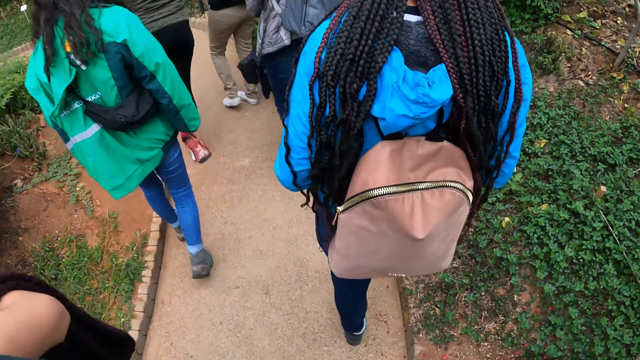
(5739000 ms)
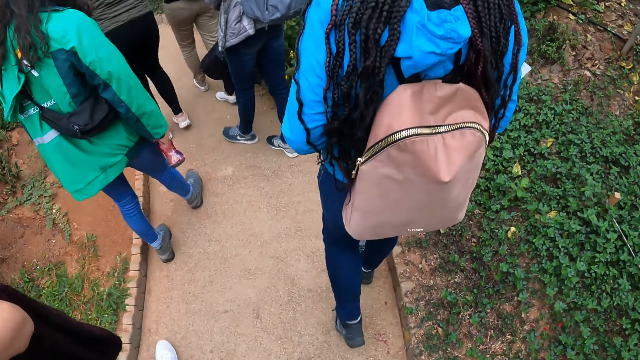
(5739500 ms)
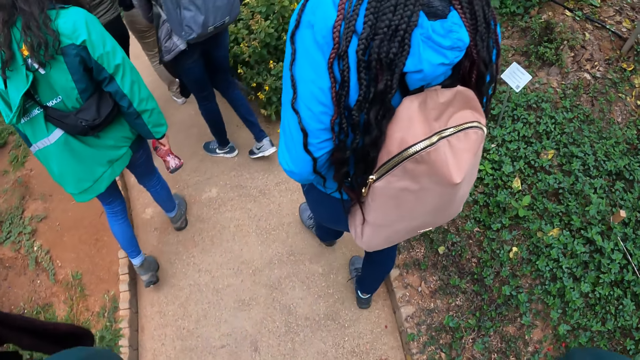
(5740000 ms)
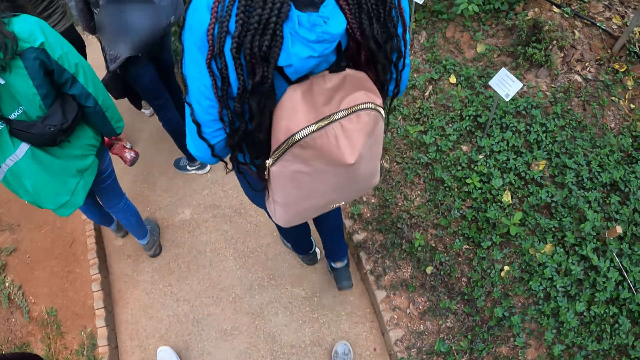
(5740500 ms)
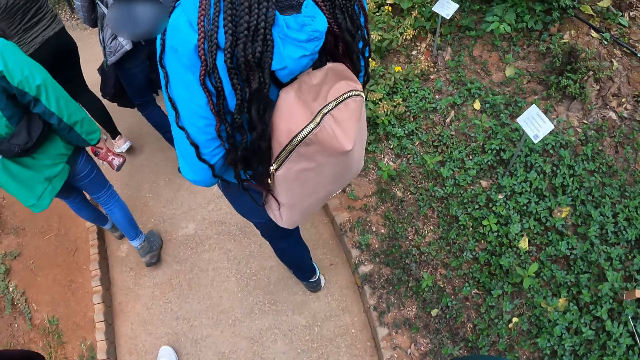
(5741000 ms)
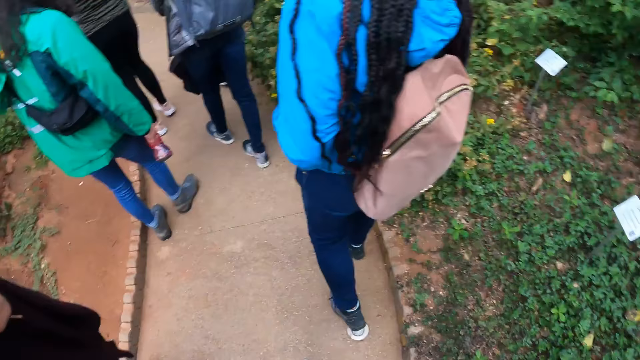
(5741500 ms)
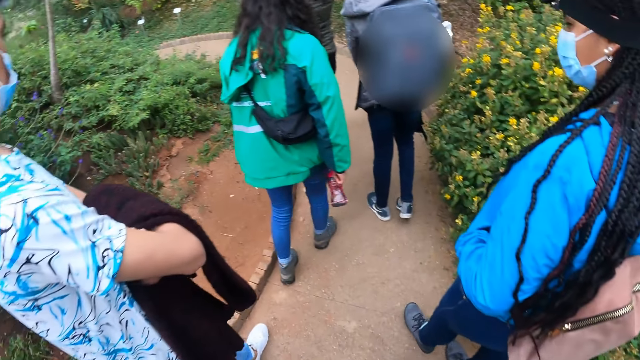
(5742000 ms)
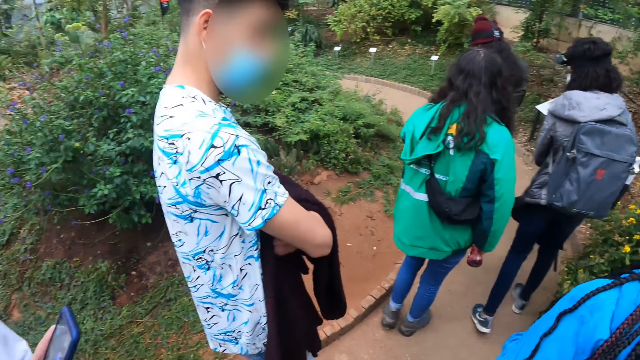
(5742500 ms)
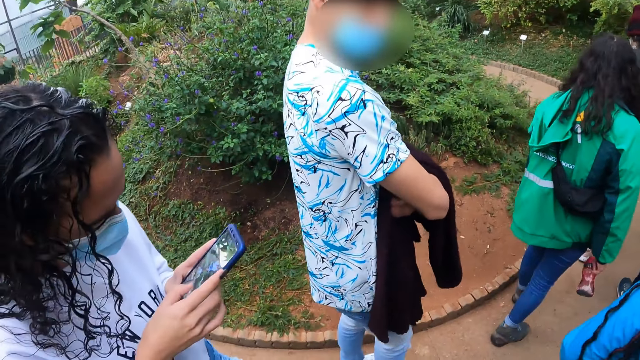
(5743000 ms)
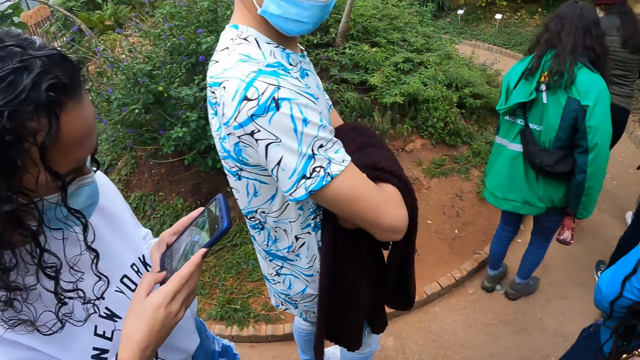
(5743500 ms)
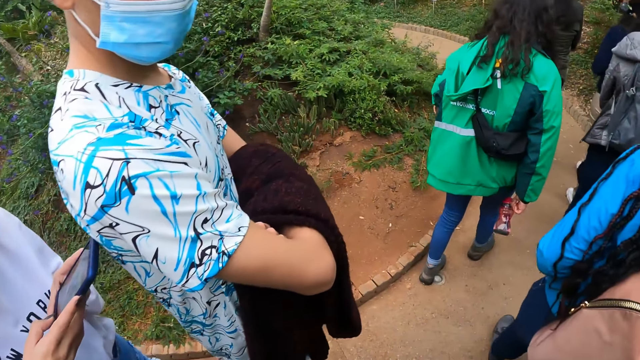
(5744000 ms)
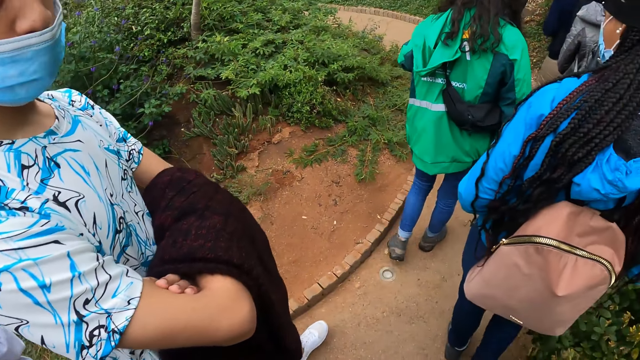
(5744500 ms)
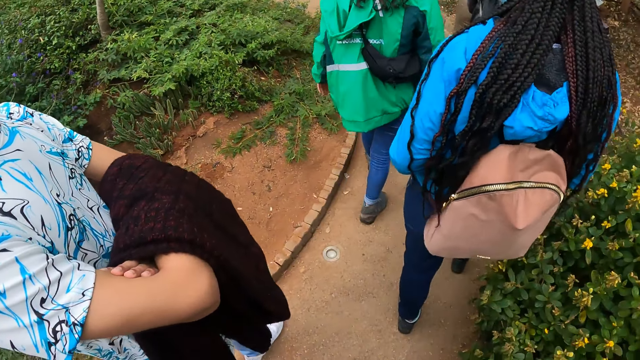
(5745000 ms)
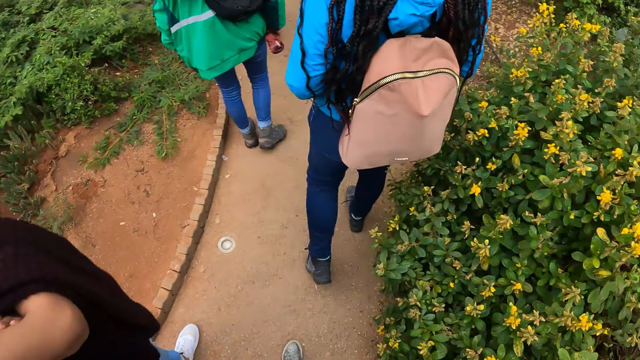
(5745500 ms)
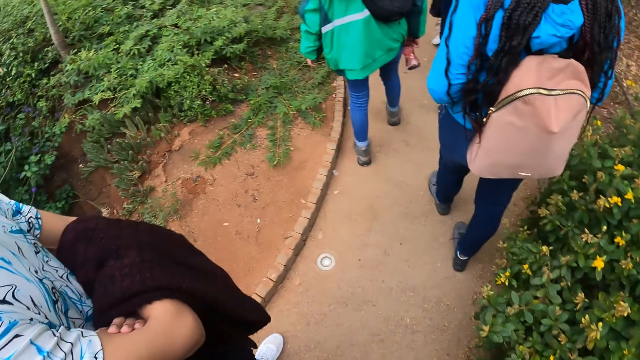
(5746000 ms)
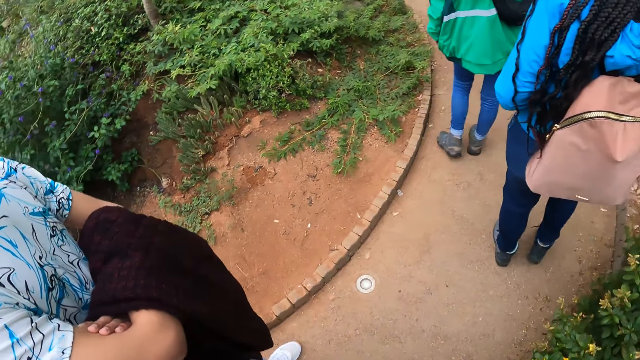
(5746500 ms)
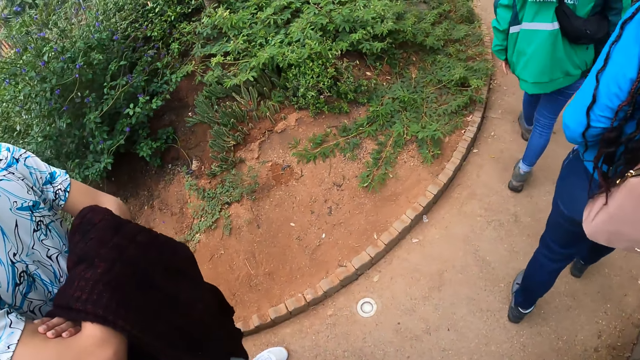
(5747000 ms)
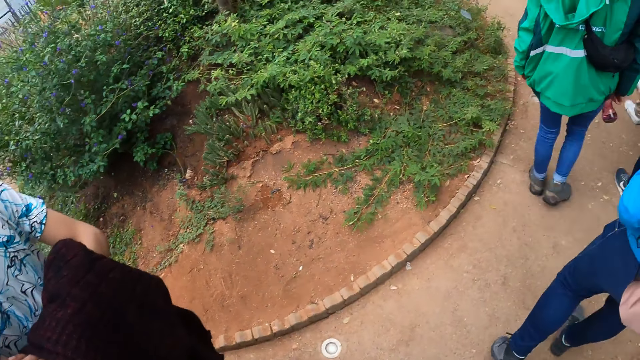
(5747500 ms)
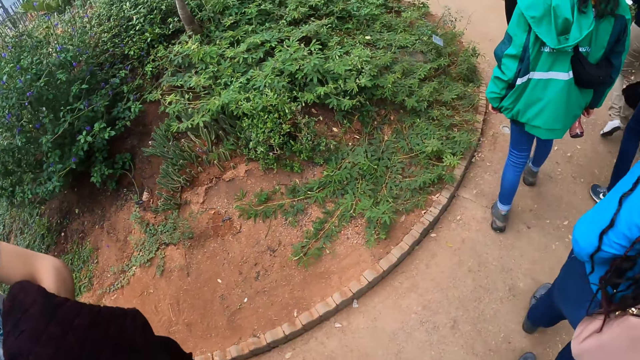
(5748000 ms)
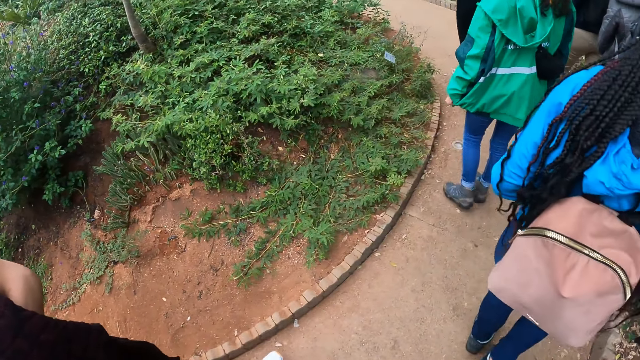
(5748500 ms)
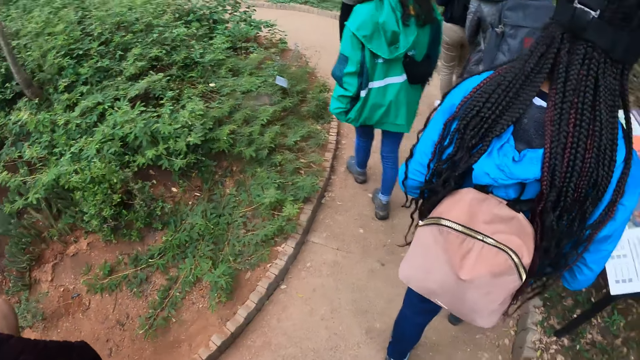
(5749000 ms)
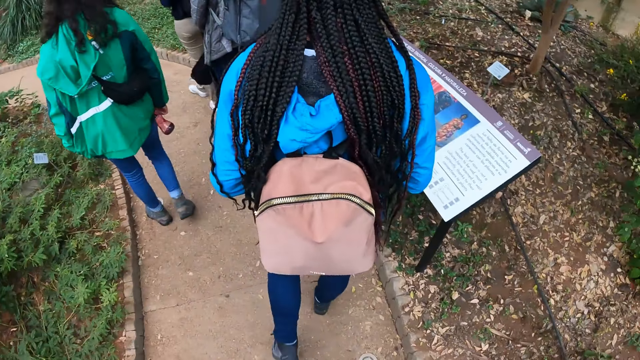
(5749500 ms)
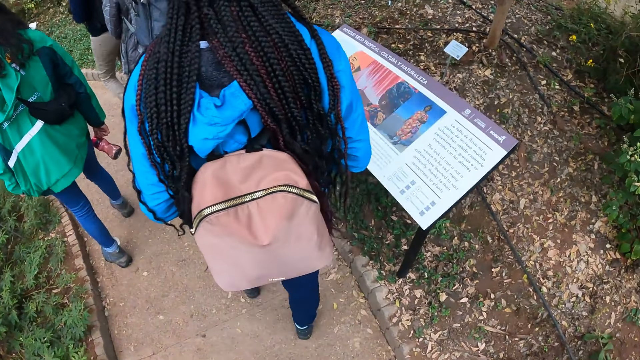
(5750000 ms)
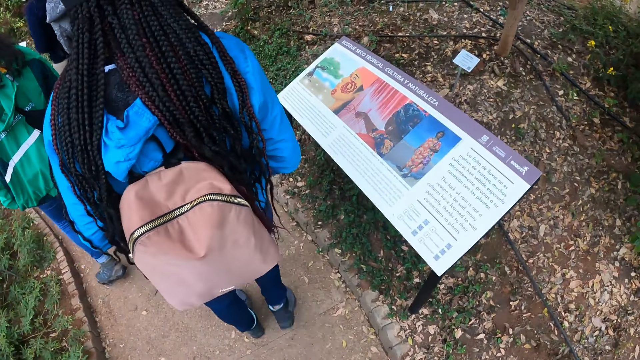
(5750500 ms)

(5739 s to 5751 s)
The camera wearer looks down. They look around. A woman operates a phone with both hands.

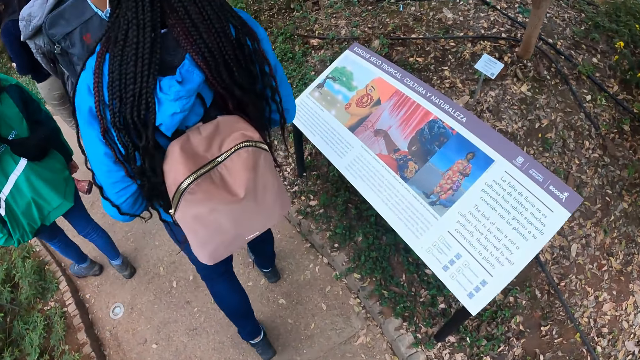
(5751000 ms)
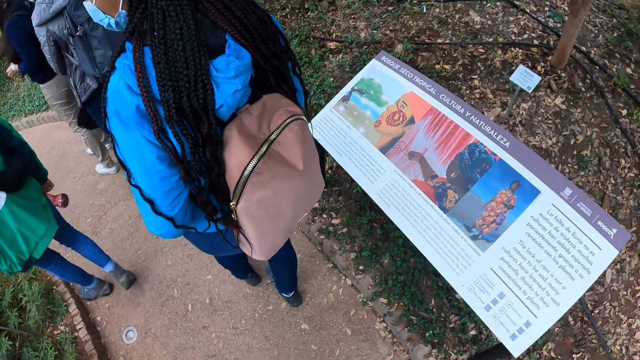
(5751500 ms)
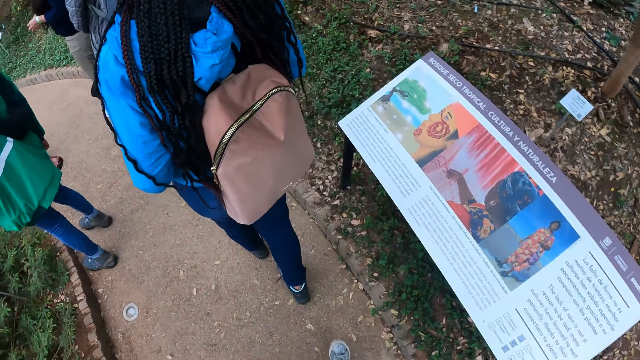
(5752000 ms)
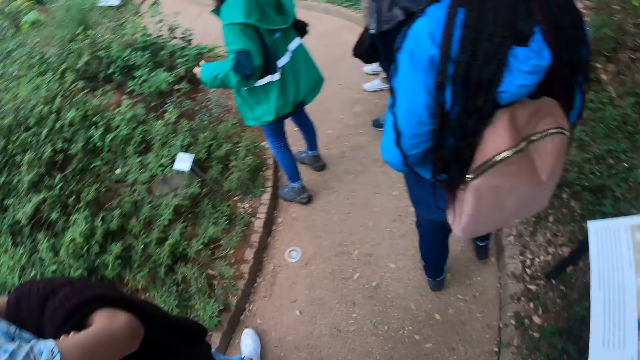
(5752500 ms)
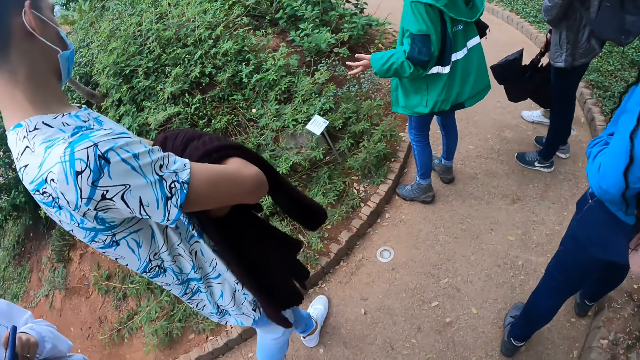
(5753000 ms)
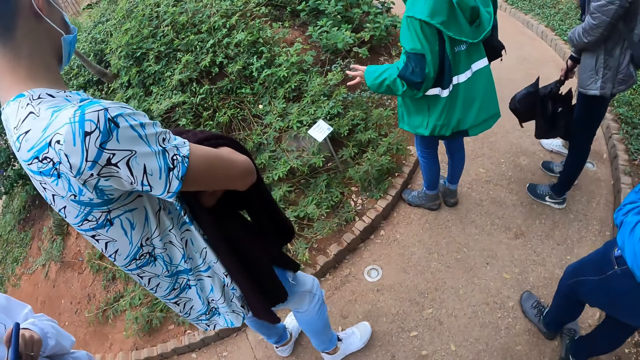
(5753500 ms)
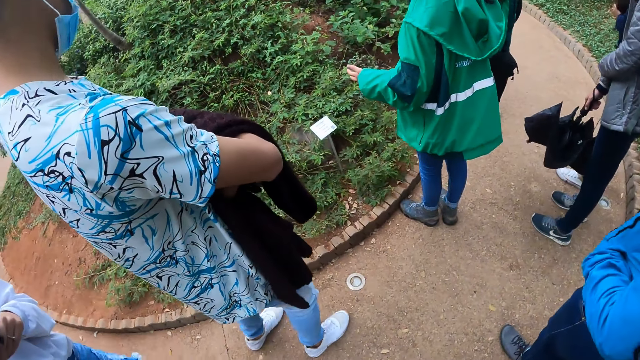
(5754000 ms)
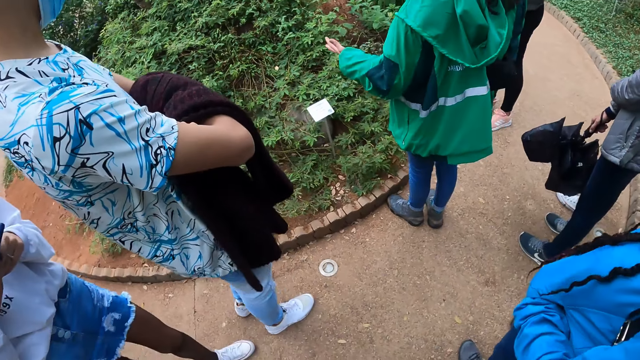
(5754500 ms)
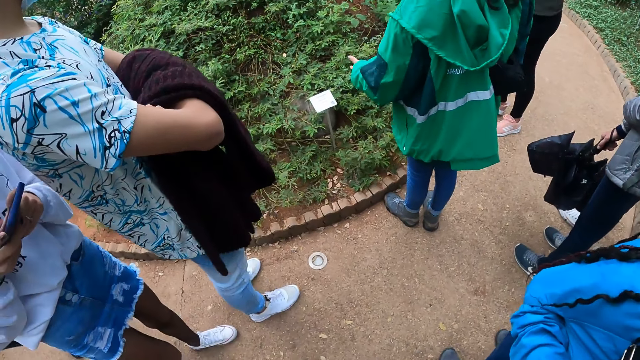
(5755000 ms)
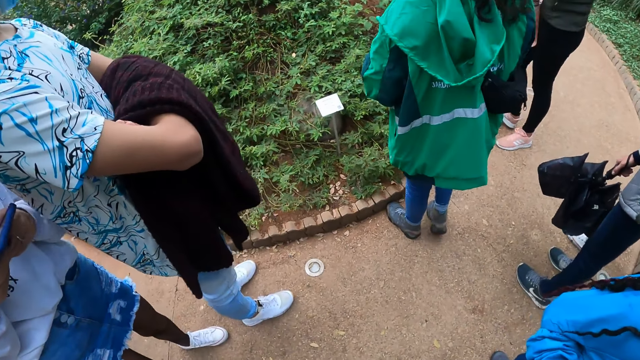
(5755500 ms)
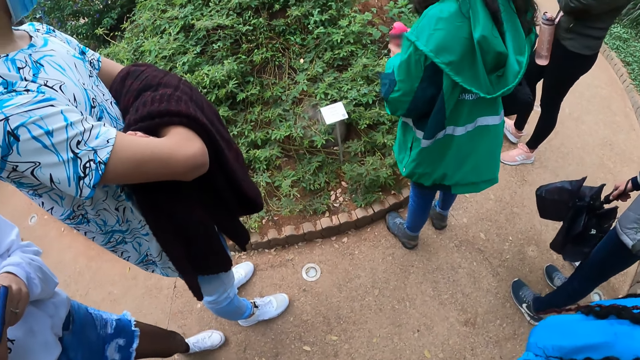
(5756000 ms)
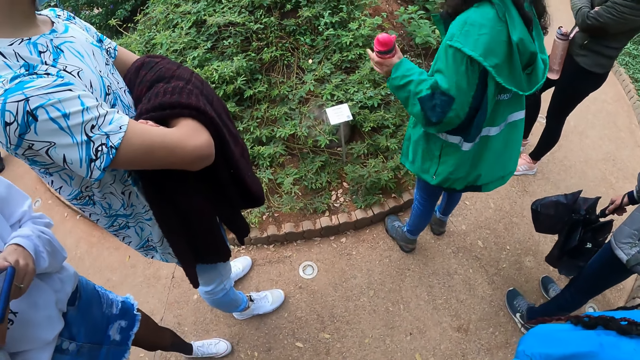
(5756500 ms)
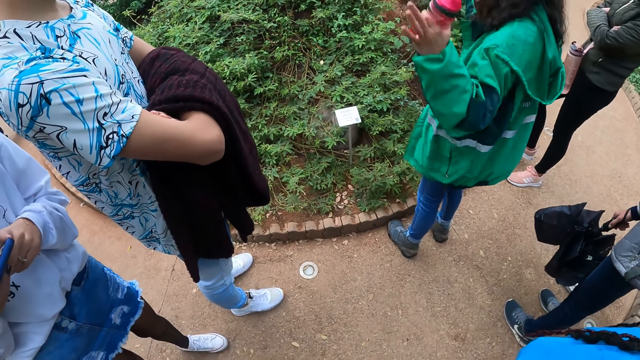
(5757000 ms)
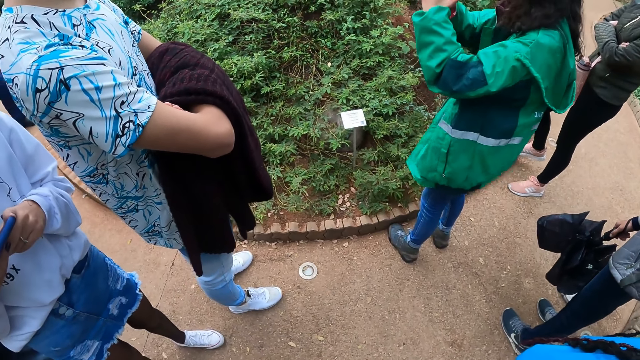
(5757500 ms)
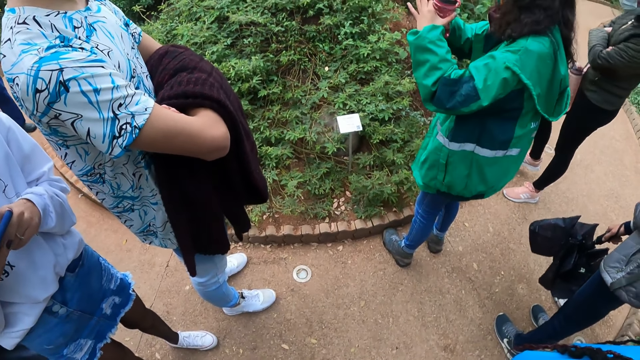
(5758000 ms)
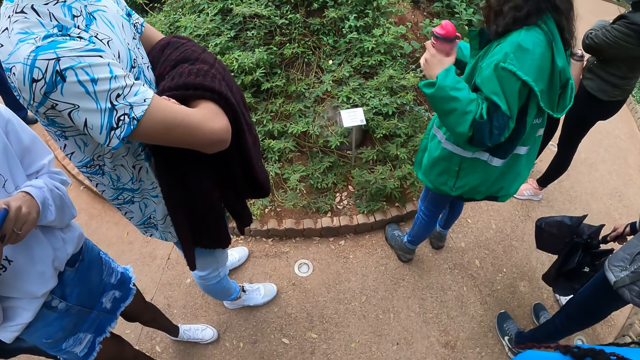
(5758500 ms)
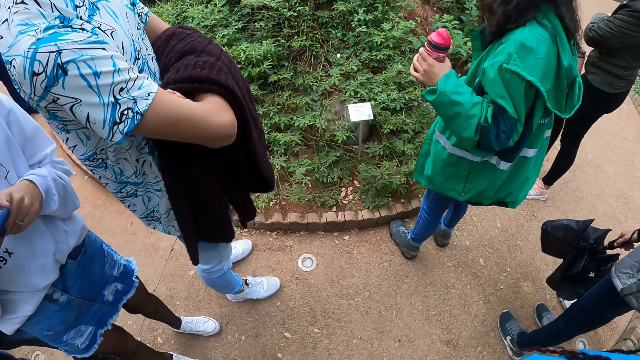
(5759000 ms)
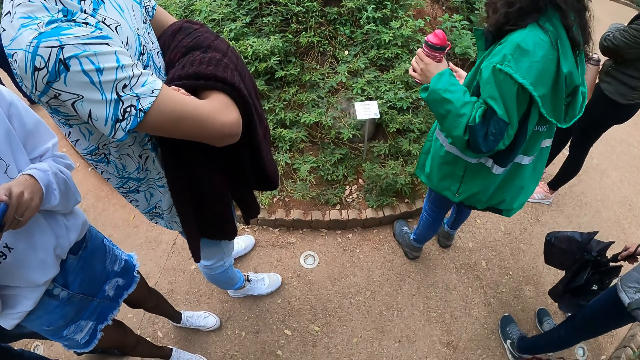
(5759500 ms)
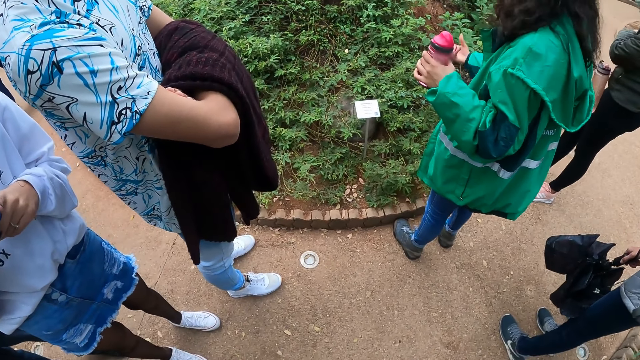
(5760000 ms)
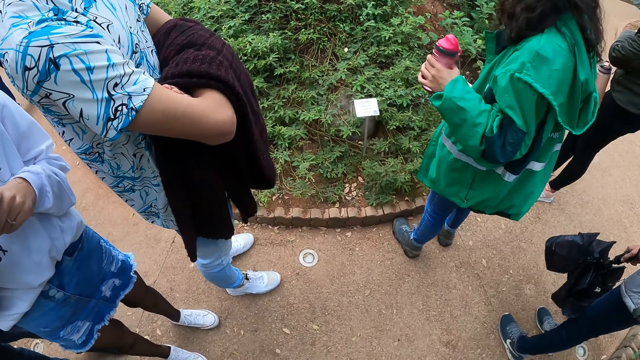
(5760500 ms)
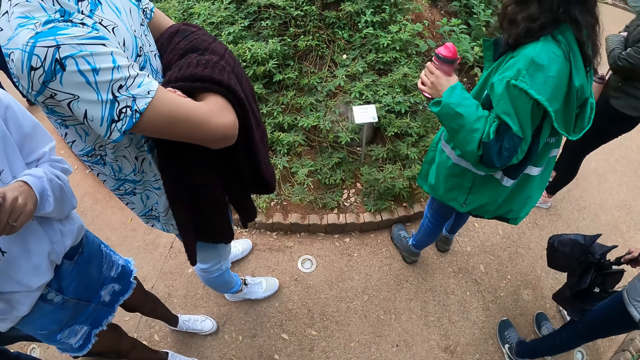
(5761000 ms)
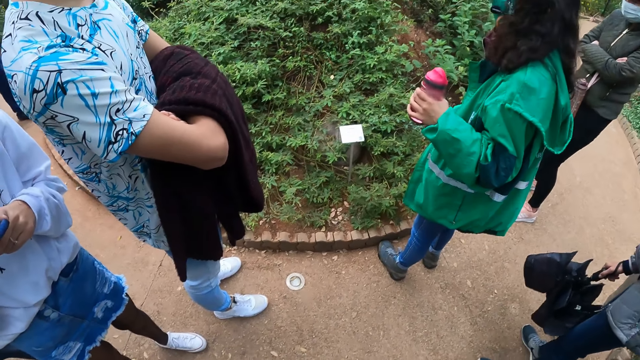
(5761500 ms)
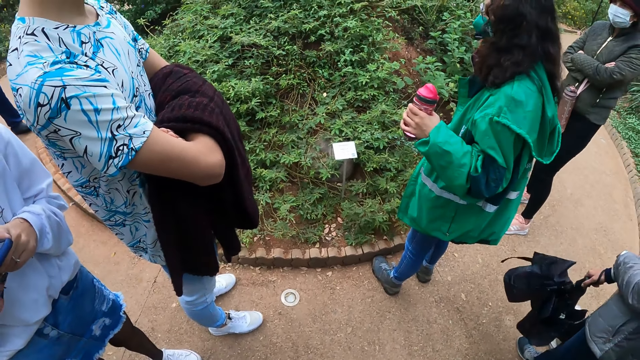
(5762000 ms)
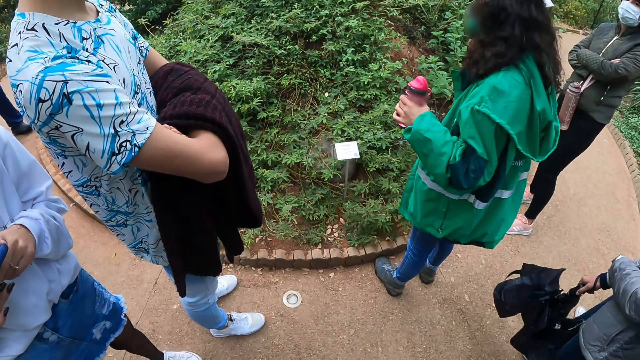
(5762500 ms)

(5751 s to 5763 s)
The woman makes gestures with her left hand. The woman holds the water bottle with her left hand. The woman makes gestures with both hands.
